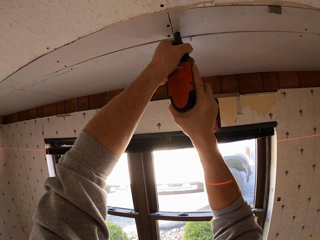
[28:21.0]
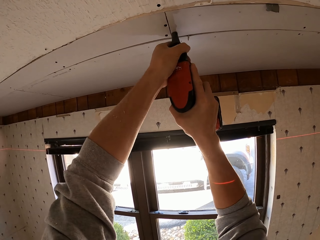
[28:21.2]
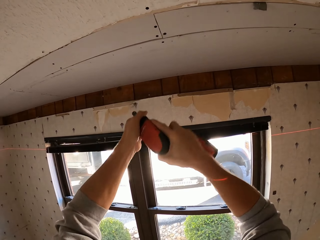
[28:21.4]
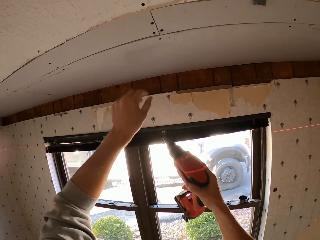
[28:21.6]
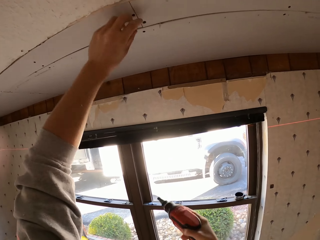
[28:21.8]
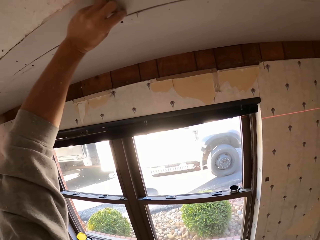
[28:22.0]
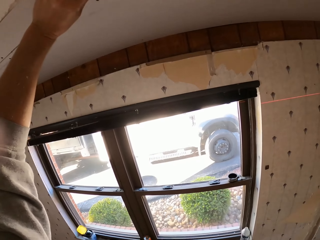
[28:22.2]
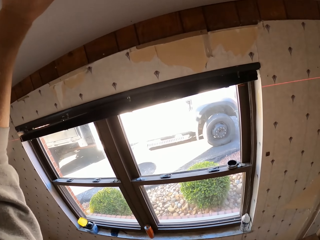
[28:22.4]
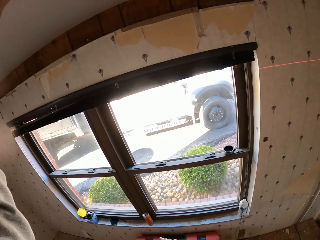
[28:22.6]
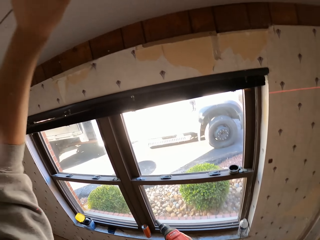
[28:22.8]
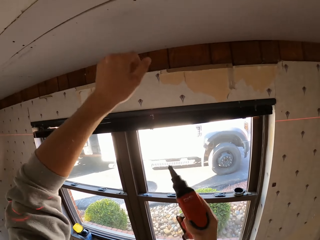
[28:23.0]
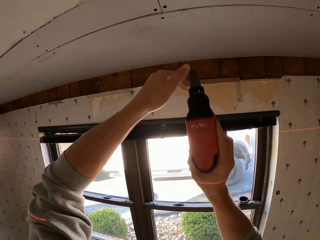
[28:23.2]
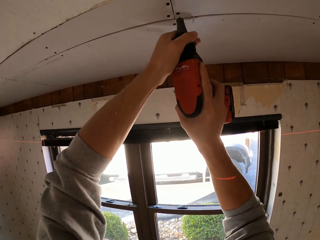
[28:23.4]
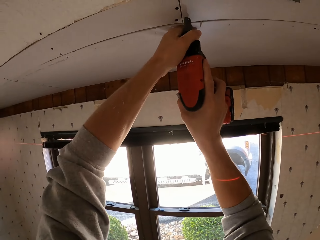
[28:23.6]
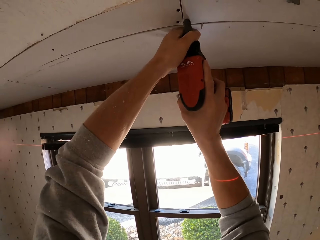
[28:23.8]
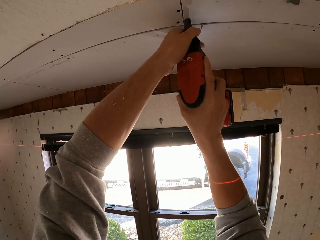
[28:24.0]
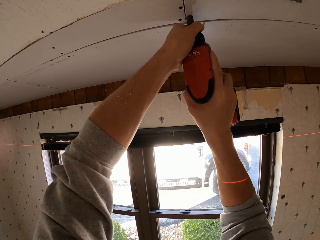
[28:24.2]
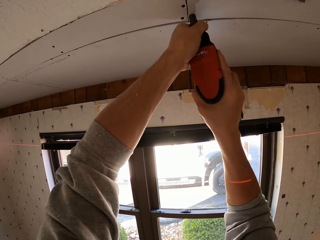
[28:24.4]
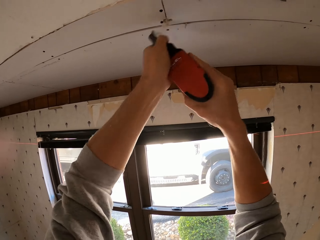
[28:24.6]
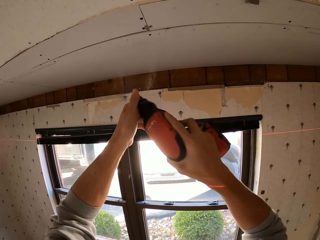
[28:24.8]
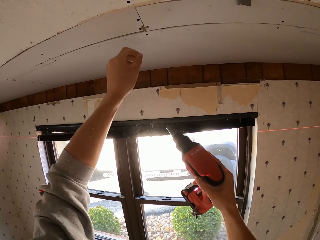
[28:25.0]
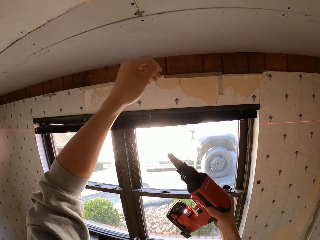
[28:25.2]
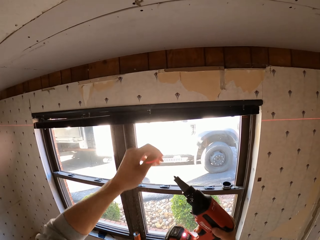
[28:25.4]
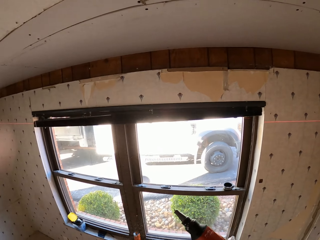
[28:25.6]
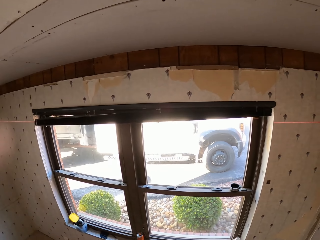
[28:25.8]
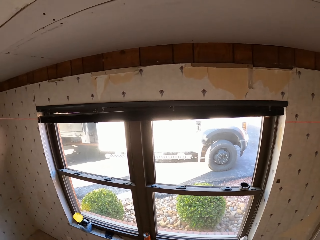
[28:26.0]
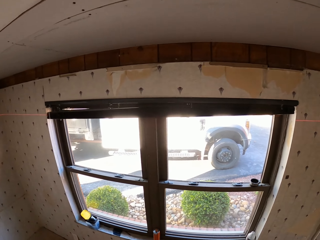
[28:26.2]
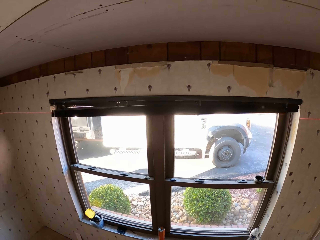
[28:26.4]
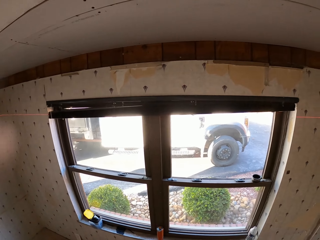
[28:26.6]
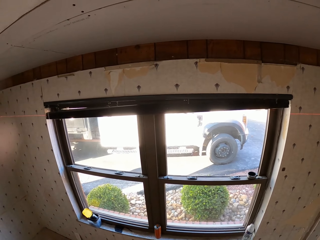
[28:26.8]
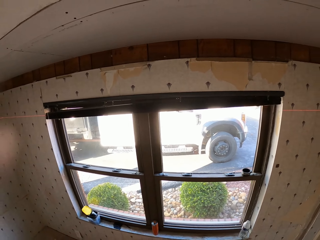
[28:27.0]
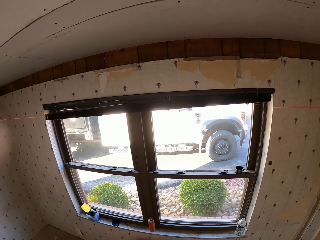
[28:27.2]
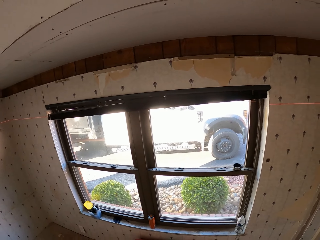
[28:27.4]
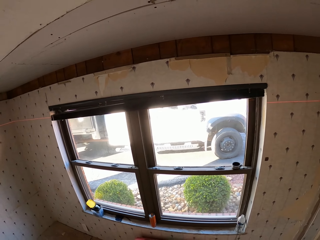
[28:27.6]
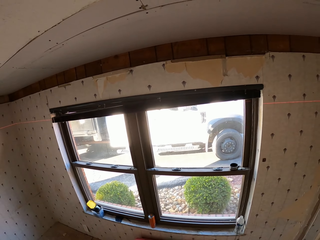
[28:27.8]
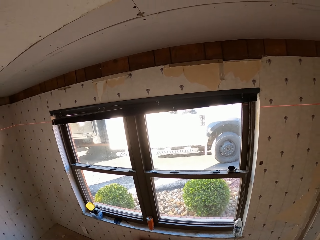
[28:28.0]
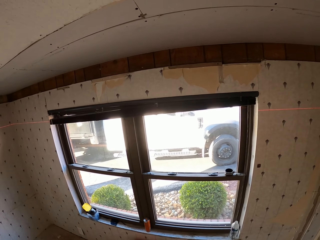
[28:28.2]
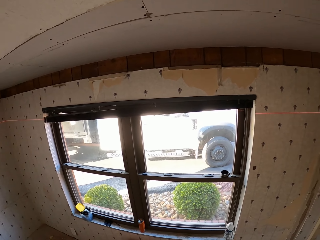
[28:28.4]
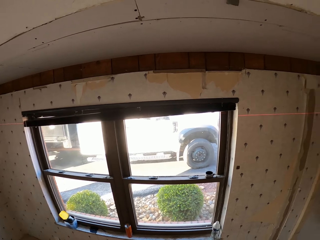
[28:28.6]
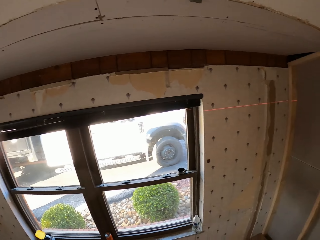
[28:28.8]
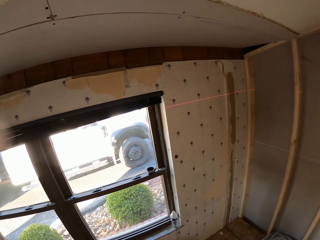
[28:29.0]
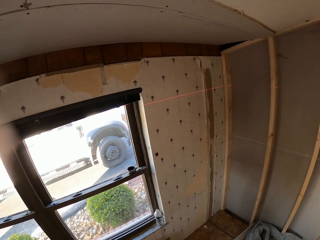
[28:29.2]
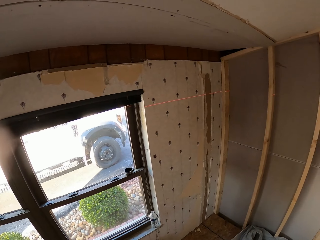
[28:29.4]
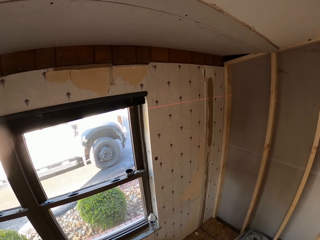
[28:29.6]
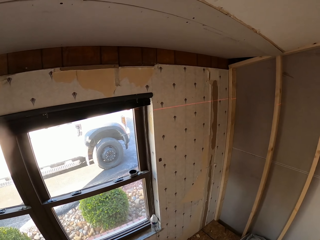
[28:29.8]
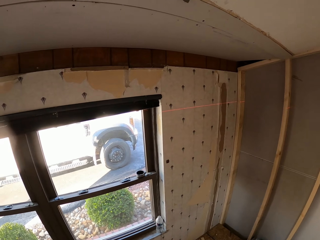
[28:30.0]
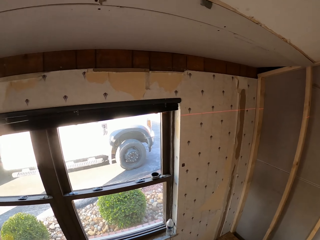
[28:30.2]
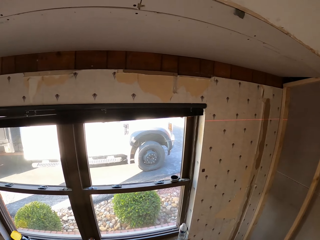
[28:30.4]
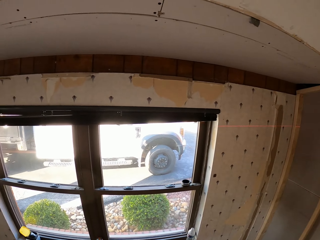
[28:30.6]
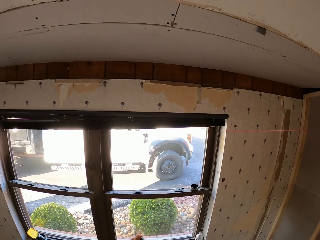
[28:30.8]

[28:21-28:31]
The camera wearer drills a board on the ceiling. They hold a drill. They inspect the plywood. They turn around. They hold the drill. They fix the plywood on the roof. They drill the board on the ceiling. They stare at the roof. They turn around.

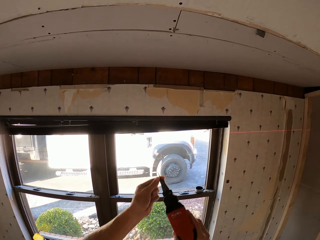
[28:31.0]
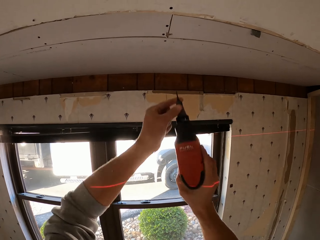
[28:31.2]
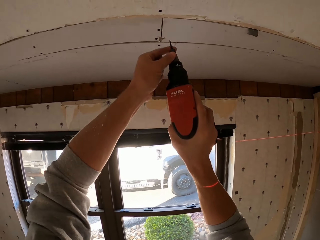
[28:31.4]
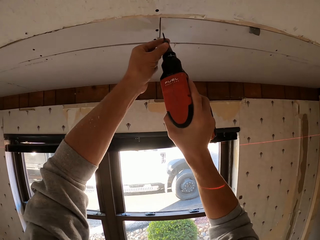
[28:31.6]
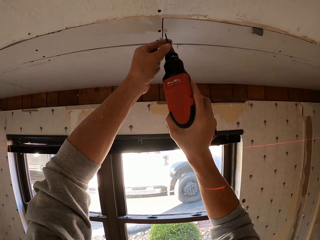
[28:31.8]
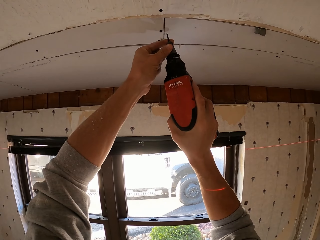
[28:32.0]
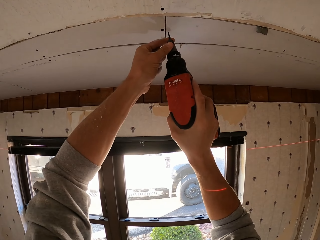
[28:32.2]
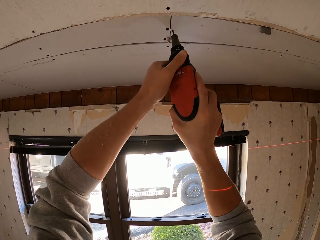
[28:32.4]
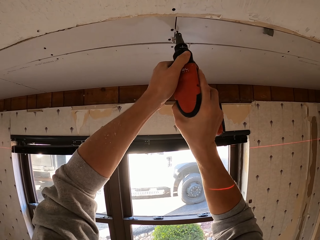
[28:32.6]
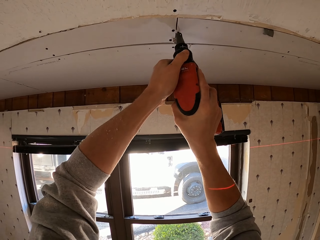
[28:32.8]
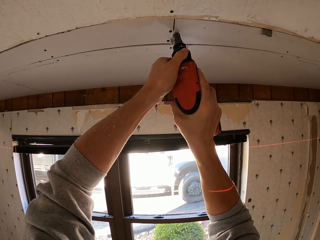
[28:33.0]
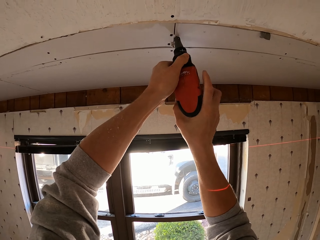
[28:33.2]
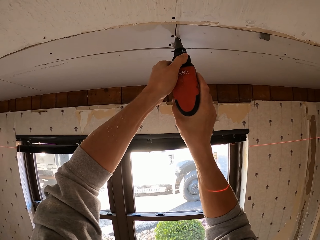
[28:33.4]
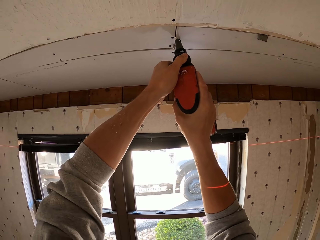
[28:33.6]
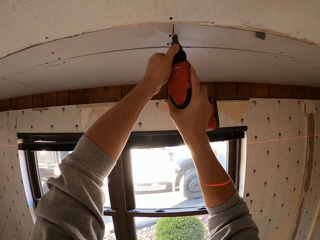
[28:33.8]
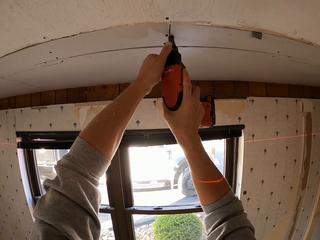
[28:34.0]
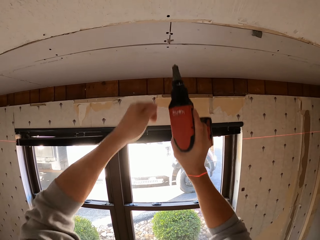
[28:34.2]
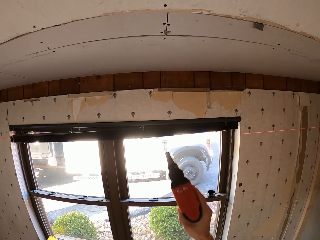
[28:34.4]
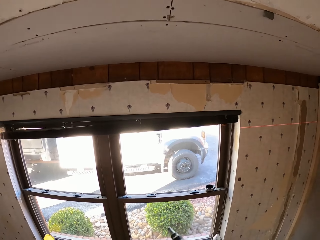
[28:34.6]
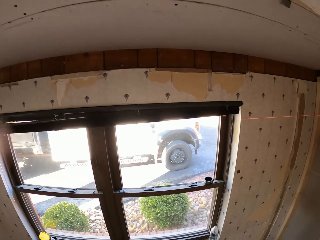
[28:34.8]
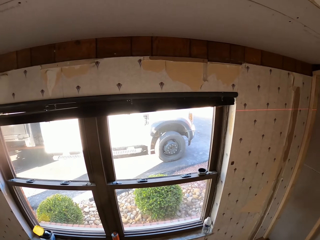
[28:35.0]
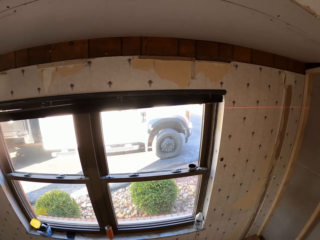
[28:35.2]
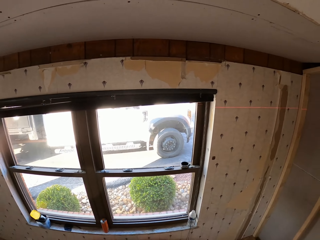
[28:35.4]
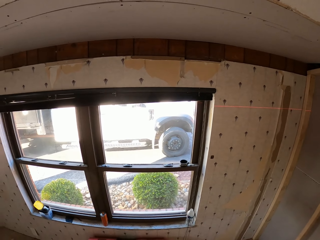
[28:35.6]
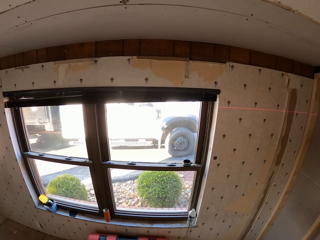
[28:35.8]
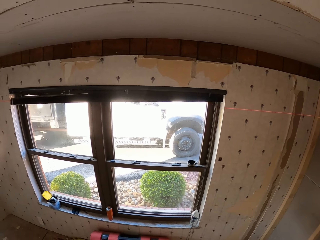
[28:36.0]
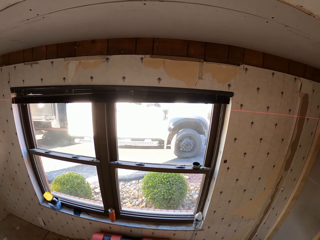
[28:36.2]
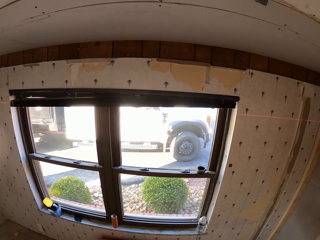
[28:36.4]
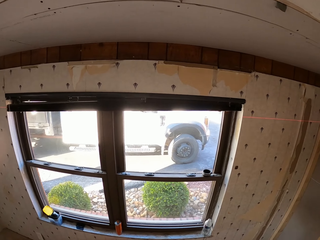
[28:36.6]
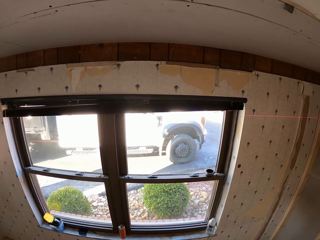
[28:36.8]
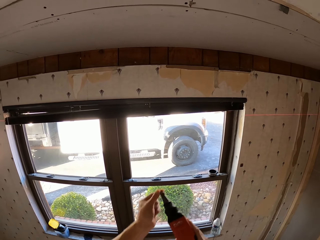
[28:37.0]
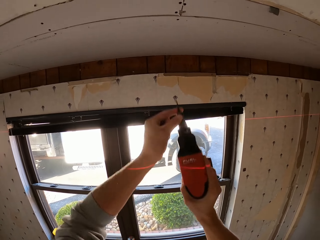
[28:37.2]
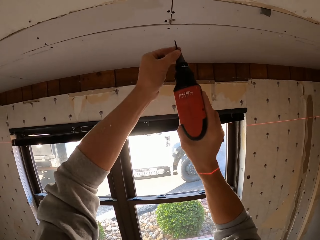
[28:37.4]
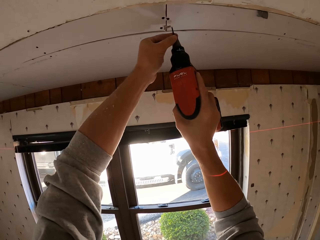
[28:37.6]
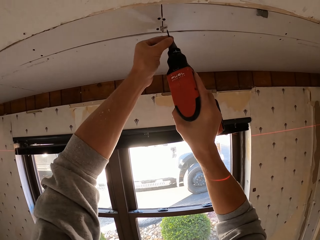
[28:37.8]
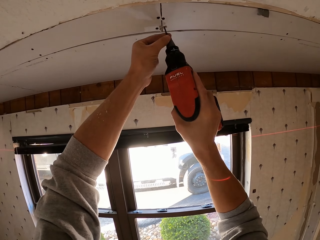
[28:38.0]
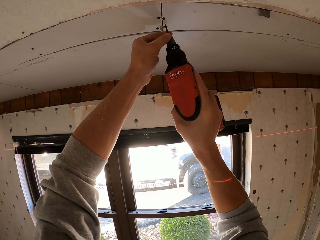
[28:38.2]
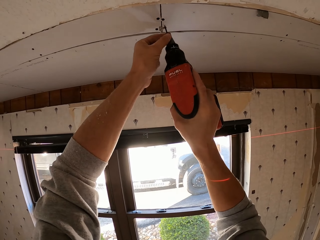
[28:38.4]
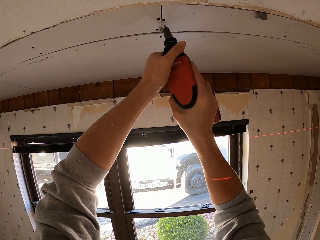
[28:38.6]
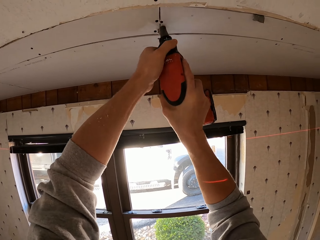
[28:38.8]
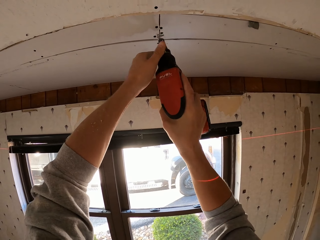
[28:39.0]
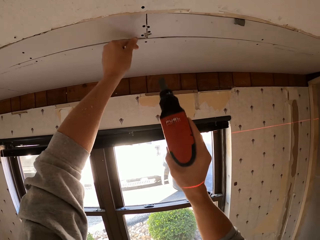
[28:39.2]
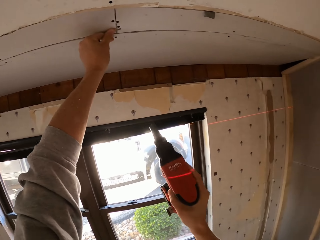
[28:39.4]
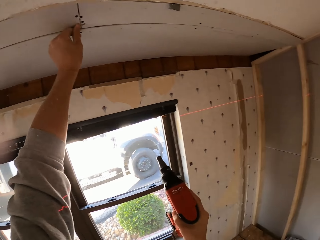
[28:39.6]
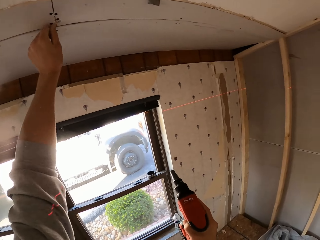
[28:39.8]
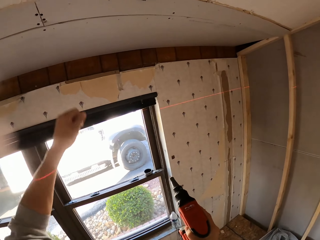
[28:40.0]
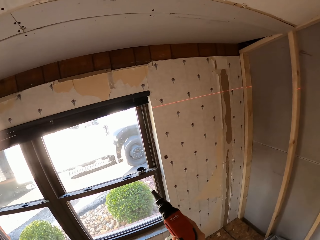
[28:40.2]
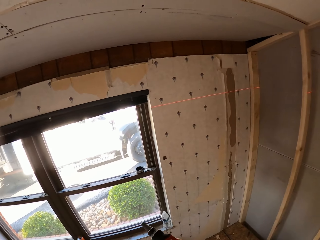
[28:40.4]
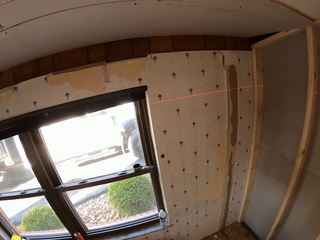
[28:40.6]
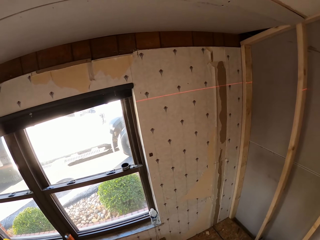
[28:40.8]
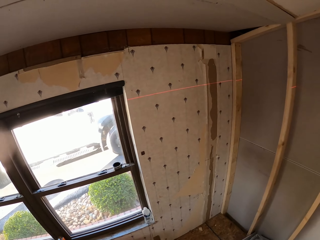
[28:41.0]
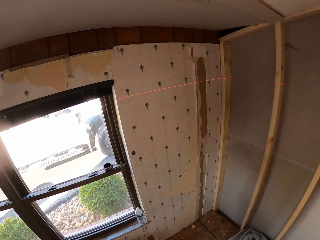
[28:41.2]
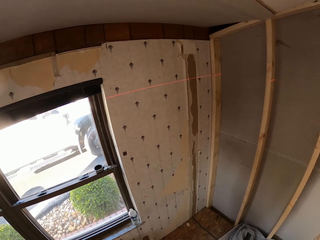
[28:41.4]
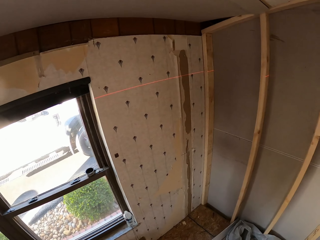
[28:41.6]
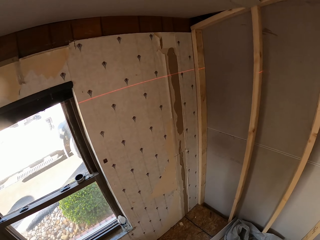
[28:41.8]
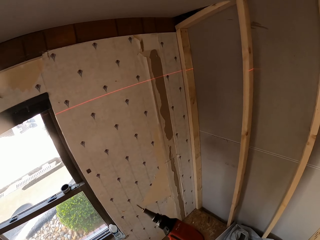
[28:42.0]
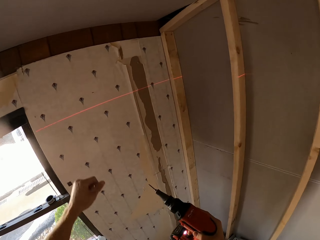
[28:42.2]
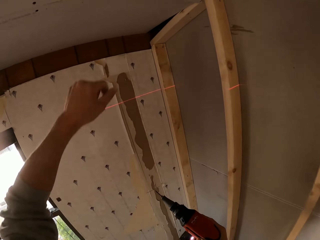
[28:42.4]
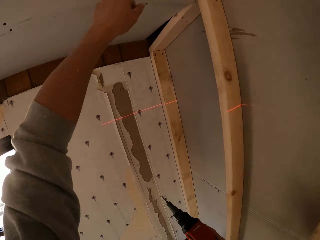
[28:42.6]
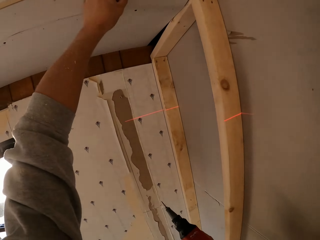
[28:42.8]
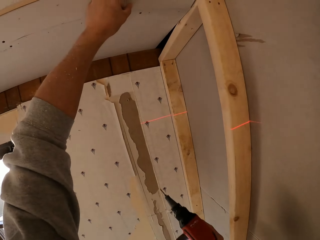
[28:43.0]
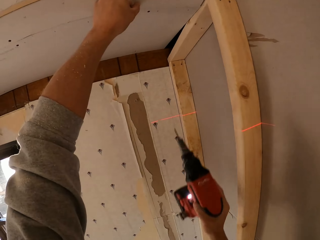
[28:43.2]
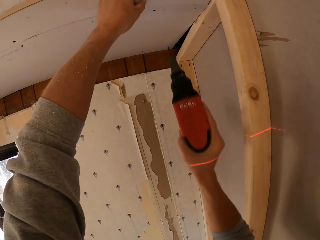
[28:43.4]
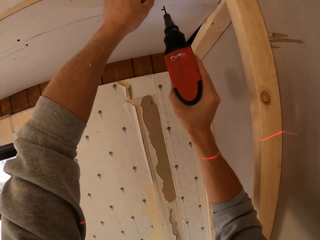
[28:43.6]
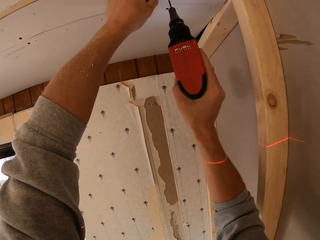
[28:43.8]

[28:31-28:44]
The camera wearer holds a drill. They fix plywood on the roof. They drill a board on the ceiling. They turn around. They stare at the roof. They hold the drill. They fix the plywood on the roof. They drill the board on the ceiling. They hold the board on the ceiling. They inspect the plywood. They turn around. They look around the room. They hold the board on the ceiling. They inspect the plywood.
